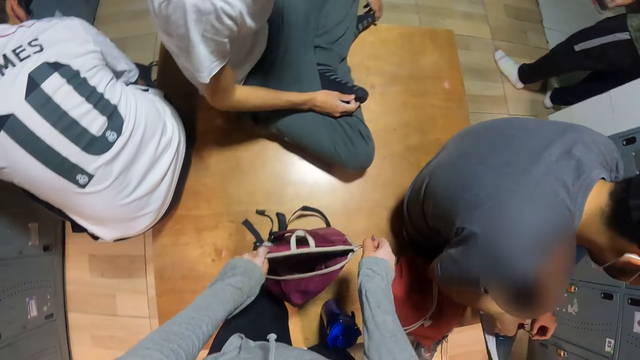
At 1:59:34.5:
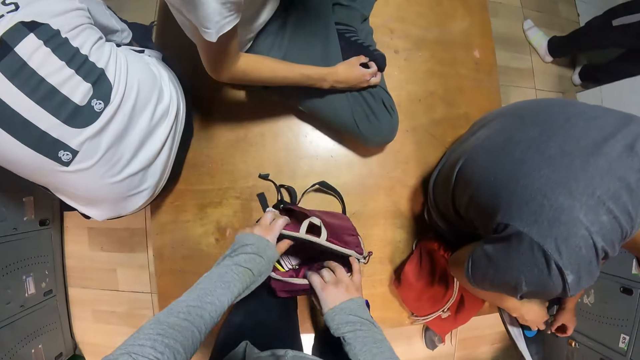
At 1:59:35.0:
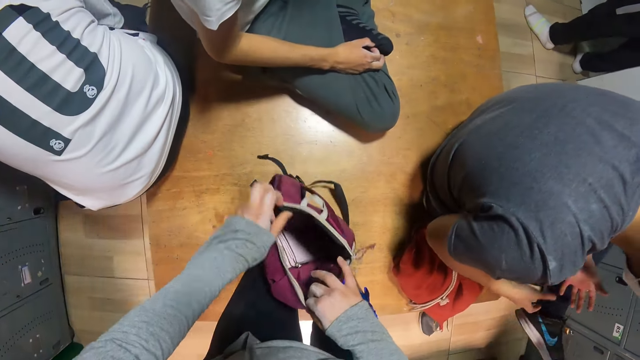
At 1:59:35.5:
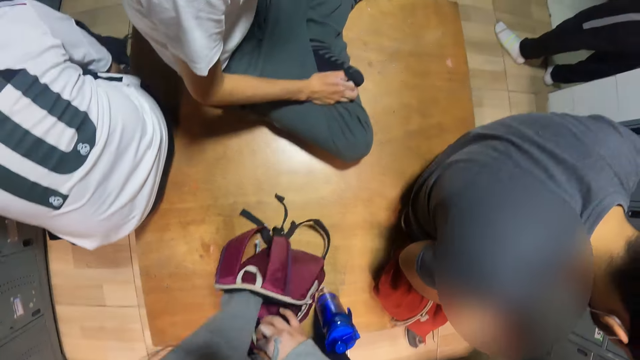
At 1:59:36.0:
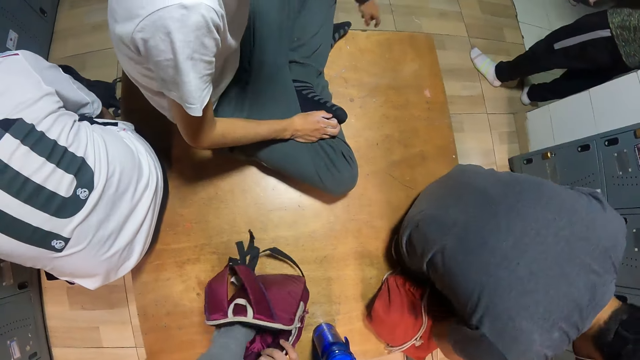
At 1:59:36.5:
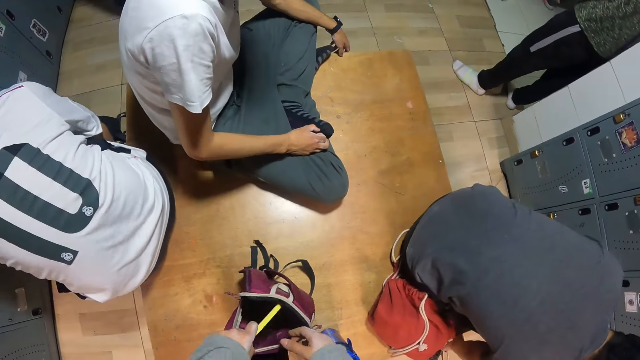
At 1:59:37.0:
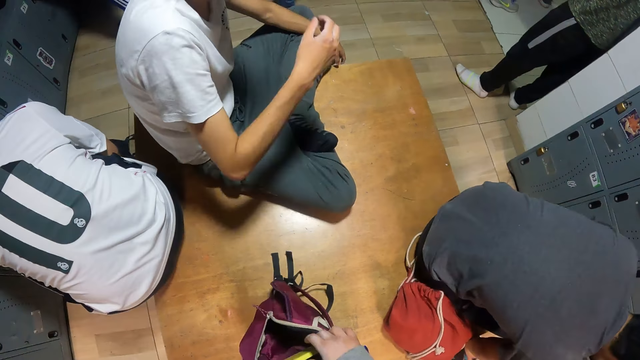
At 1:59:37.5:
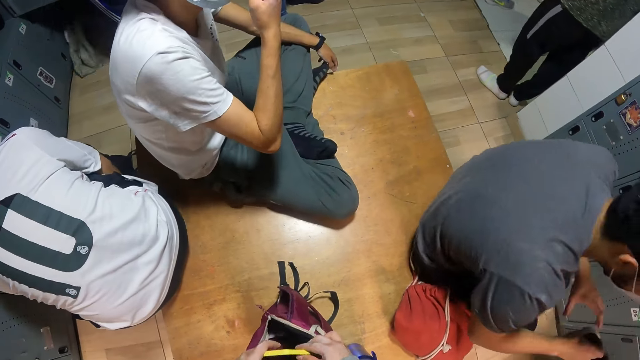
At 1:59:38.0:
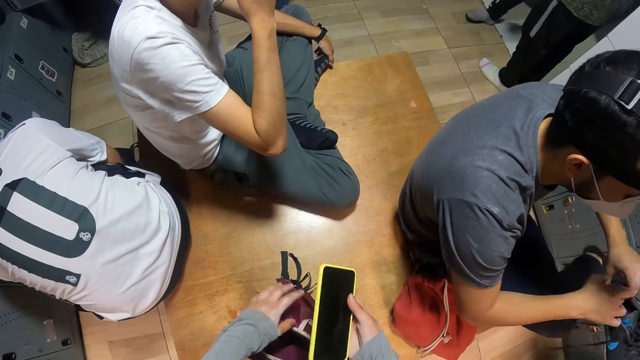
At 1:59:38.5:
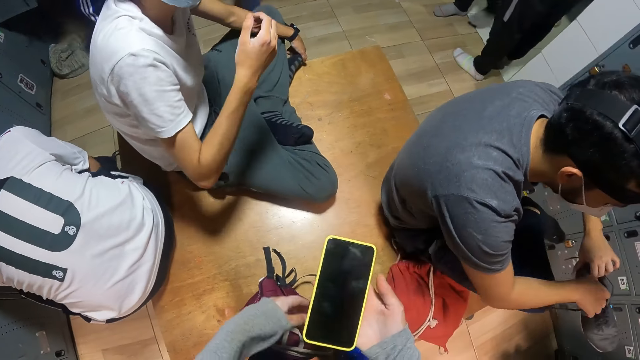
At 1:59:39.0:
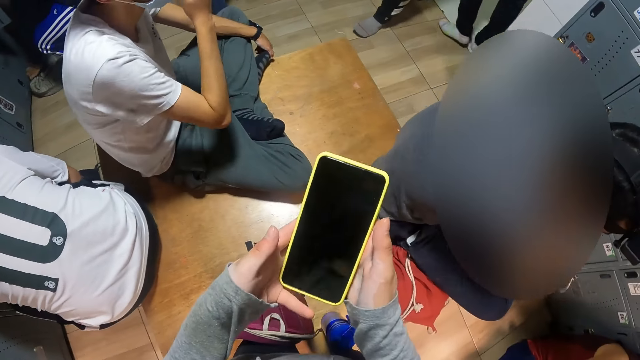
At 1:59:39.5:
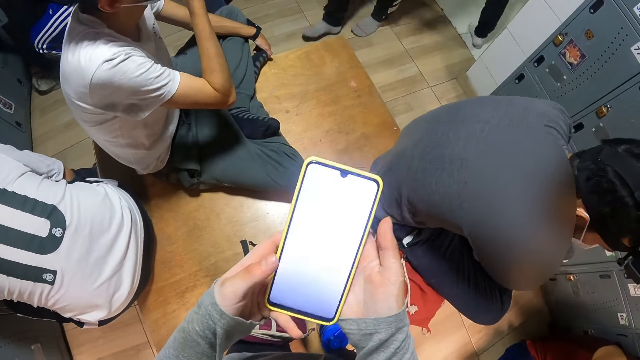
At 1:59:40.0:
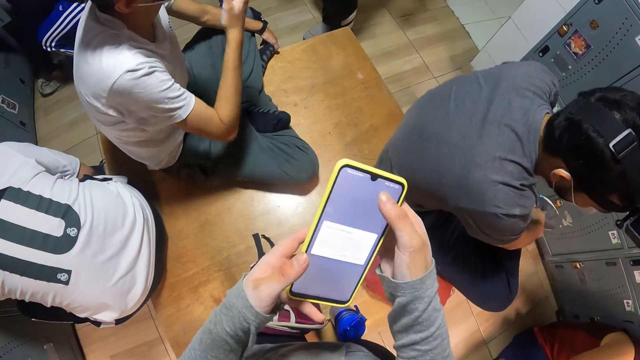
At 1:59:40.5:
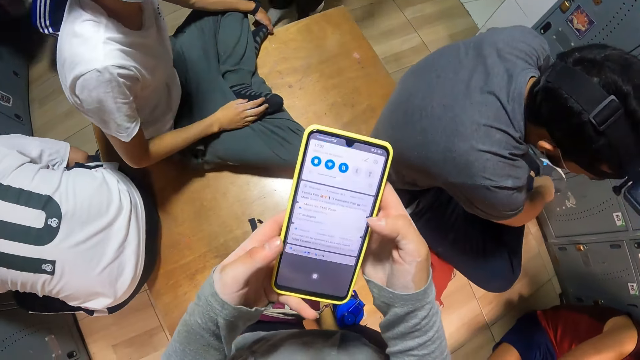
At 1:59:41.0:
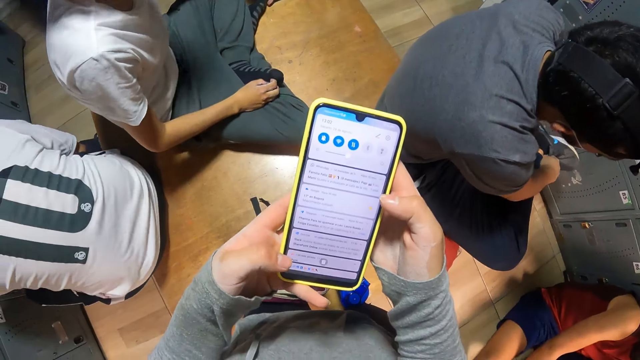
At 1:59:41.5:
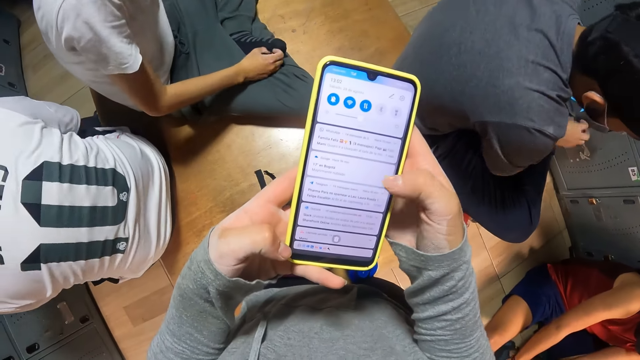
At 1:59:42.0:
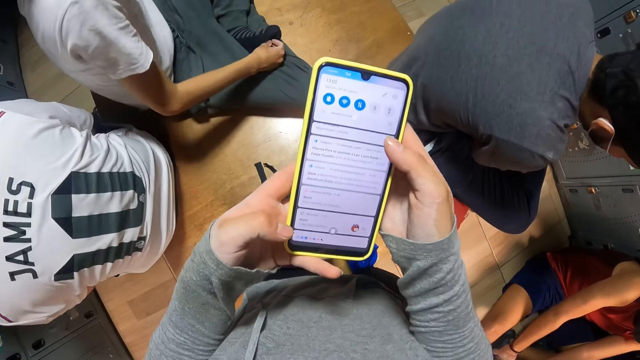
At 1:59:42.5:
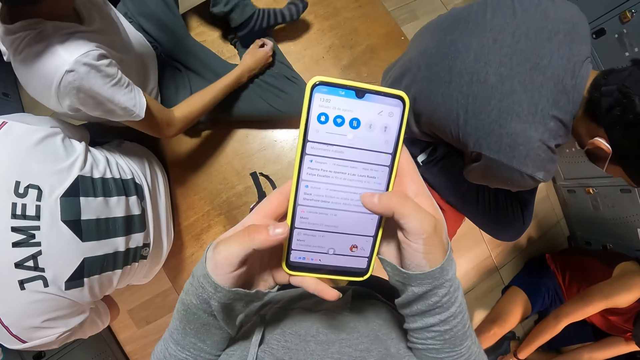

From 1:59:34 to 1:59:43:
The camera wearer opens the bag with both hands. She pulls out a phone from the bag with her left hand. A man picks the shoe from the floor with his right hand. The camera wearer passes the phone in her left hand to her right hand. She touches the bag with her left hand. The man wears the shoe in his right hand on his right leg with both hands. Another man moves his hand on his face. The camera wearer operates the phone with both hands.

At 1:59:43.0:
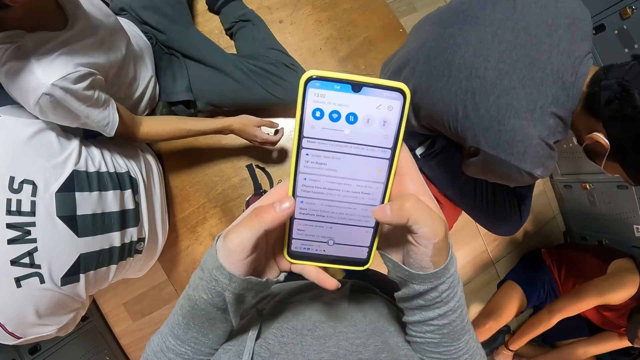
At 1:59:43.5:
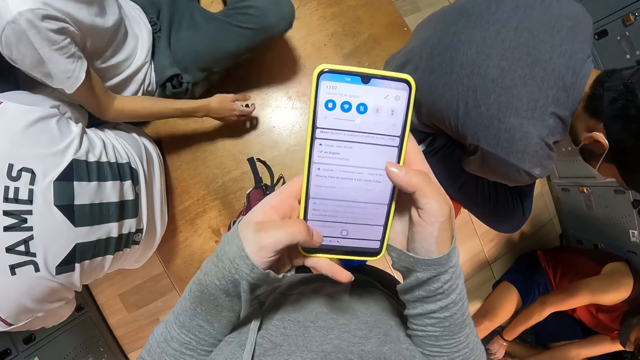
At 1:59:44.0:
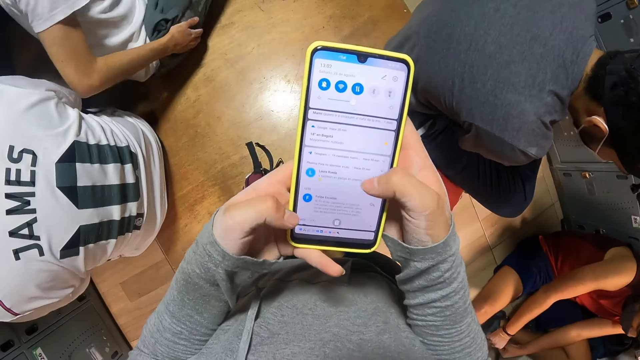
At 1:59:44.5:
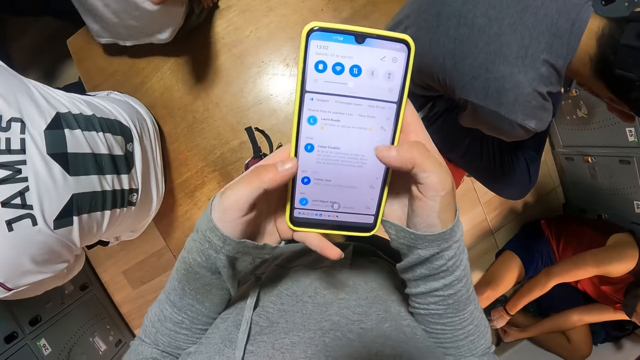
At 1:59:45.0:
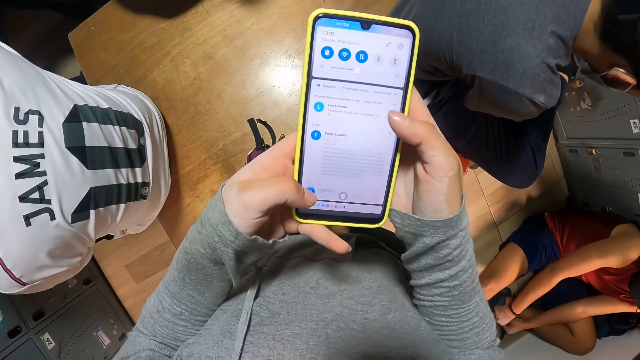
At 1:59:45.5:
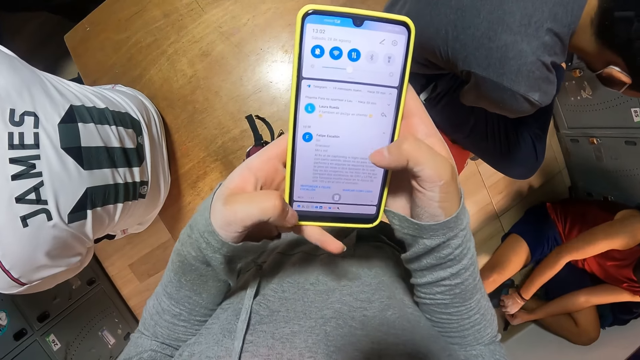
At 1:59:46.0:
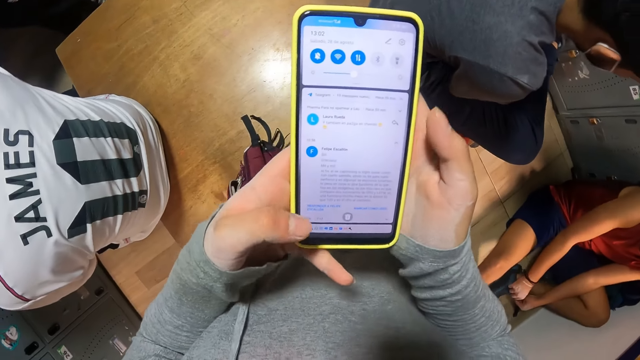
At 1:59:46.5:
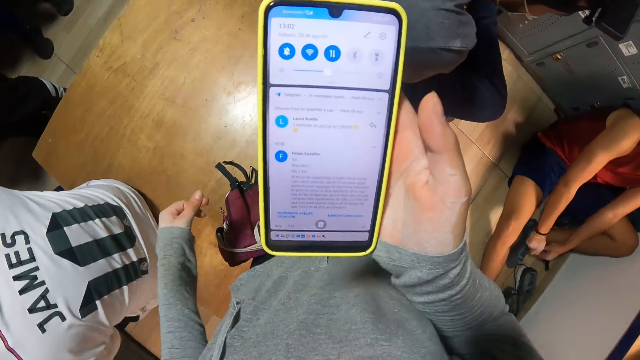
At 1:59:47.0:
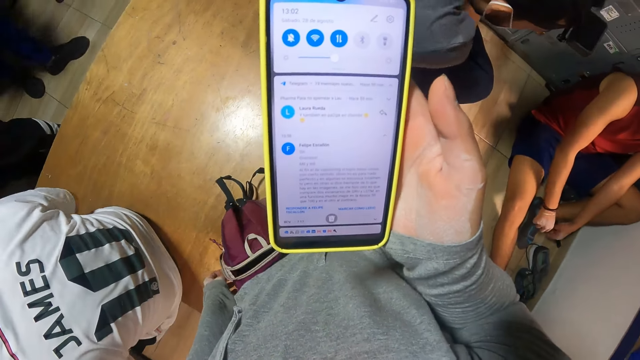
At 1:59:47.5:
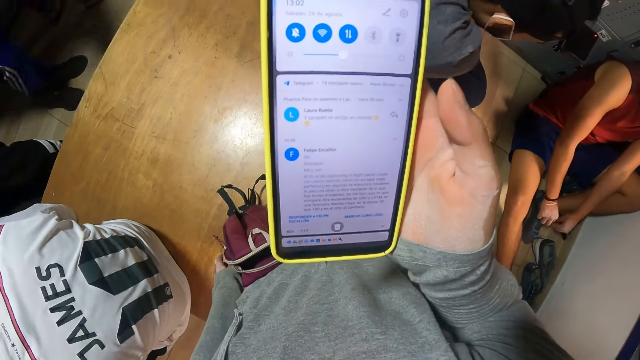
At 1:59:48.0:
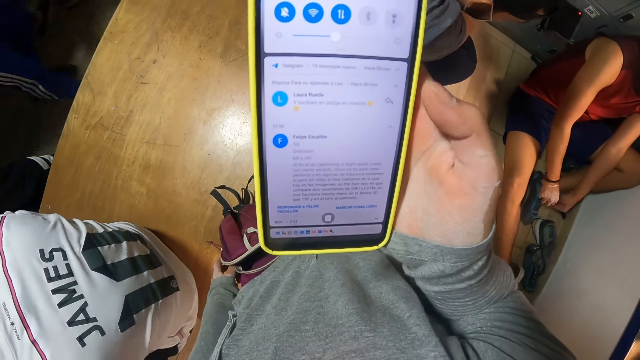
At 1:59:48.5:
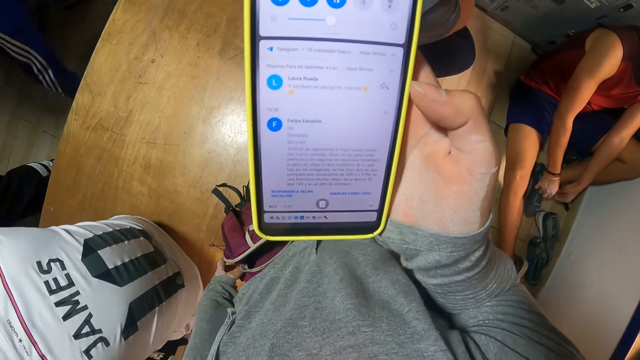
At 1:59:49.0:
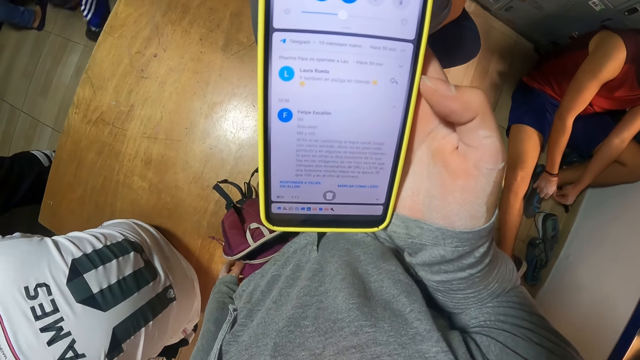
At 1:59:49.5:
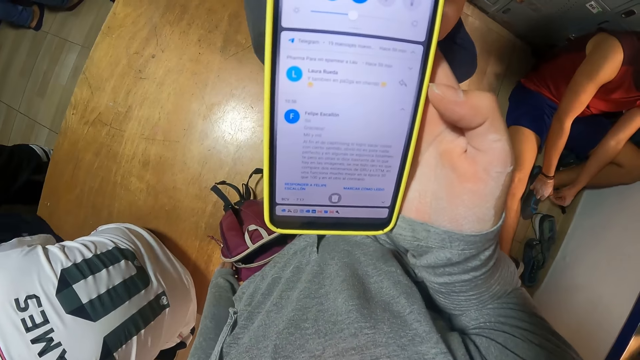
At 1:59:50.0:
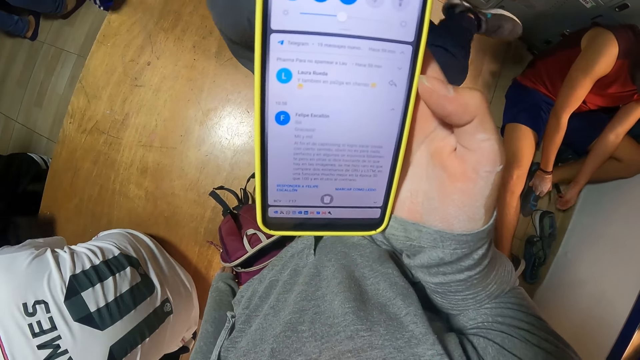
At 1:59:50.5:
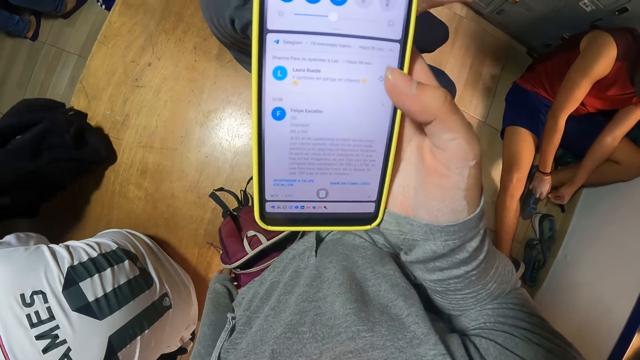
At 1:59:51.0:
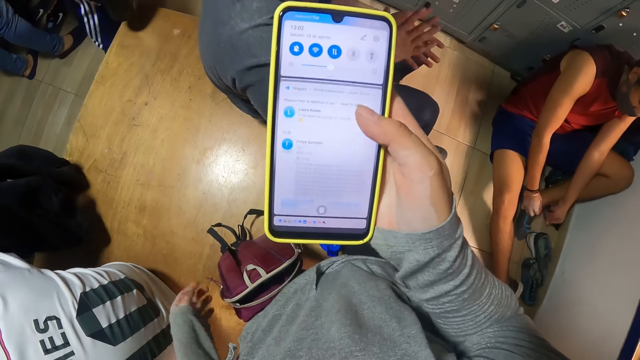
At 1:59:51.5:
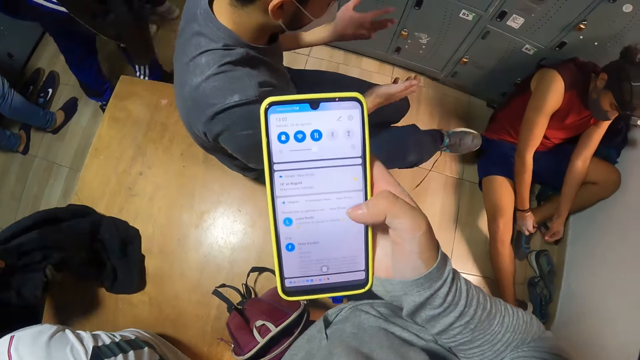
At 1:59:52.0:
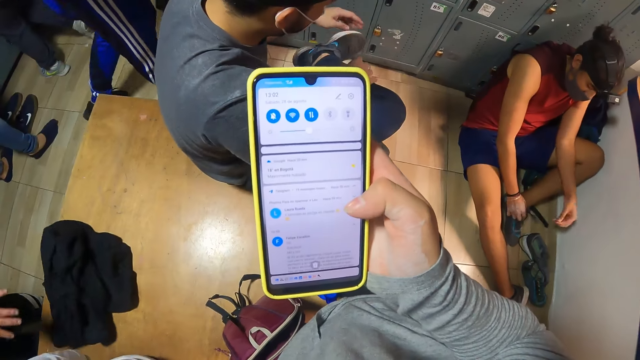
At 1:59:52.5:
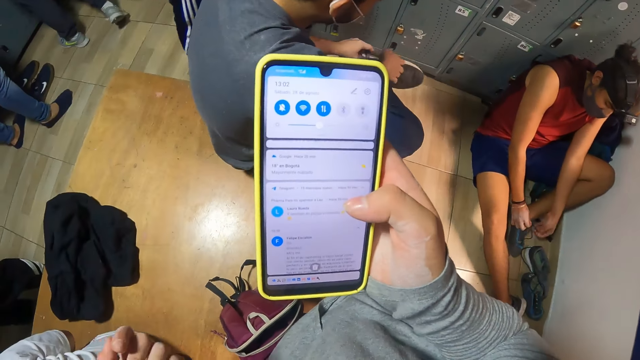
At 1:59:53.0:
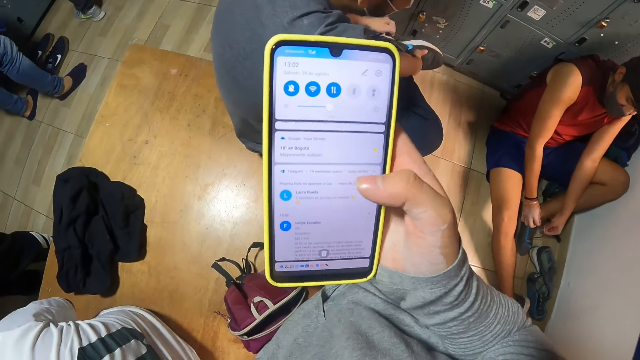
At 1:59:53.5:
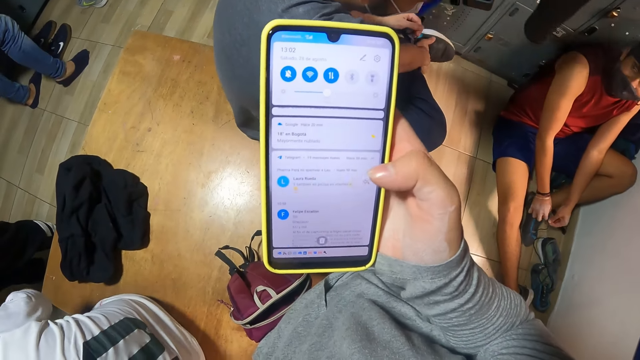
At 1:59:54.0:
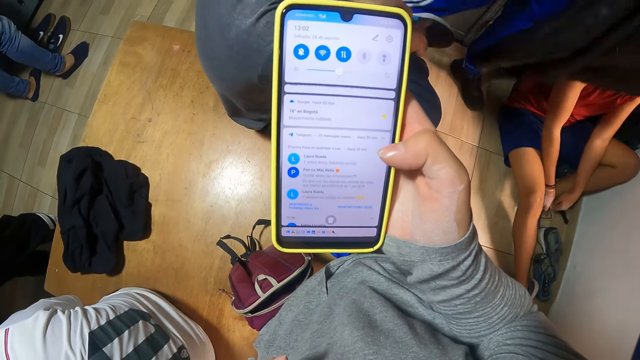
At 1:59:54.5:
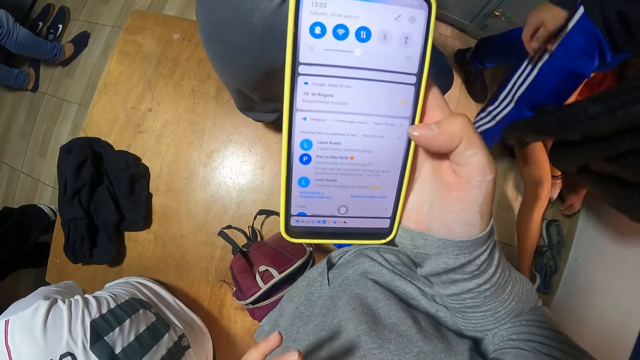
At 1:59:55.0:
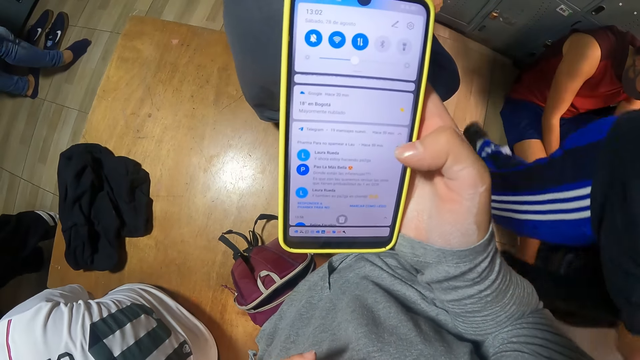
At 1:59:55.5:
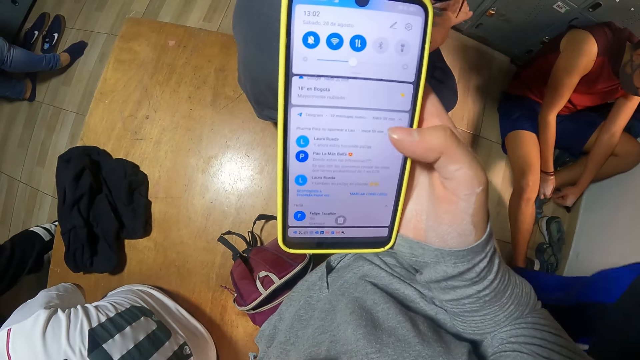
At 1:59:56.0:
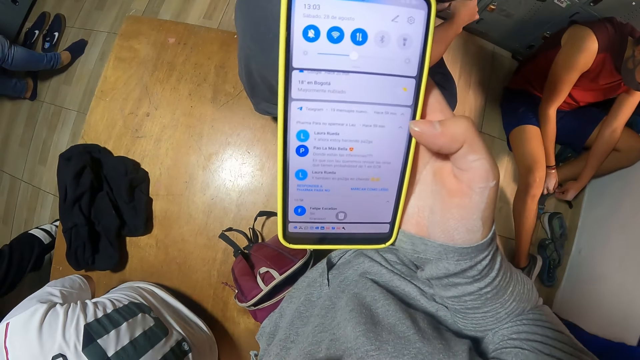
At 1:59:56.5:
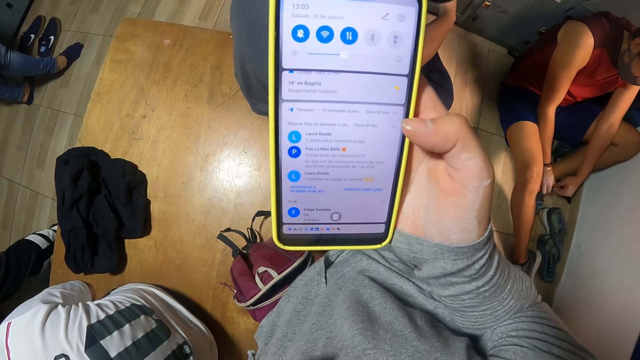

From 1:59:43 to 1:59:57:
A man unties the lace of a shoe with both hands. Another man stands up. The camera wearer operates the phone. A woman ties her shoe laces. The camera wearer reads the messages on her phone. A third man cleans his hands on each other. The camera wearer operates the phone. The third man ties the lace of the shoe in his right leg with both hands.
